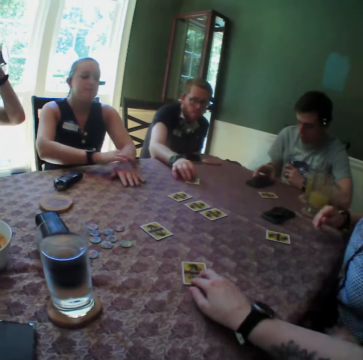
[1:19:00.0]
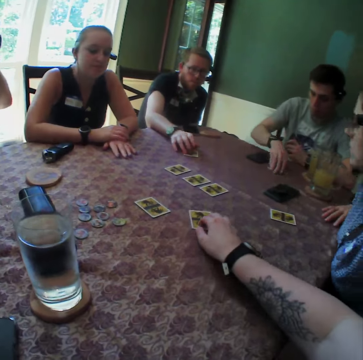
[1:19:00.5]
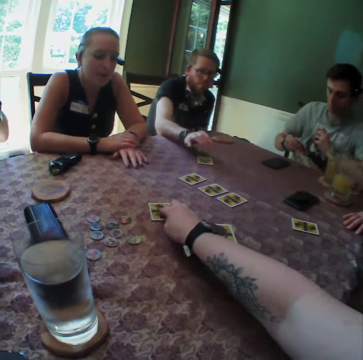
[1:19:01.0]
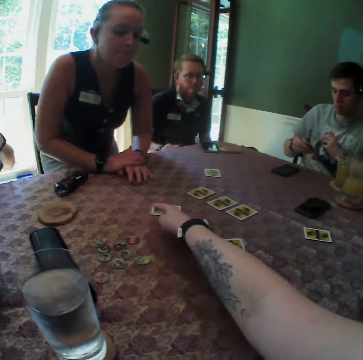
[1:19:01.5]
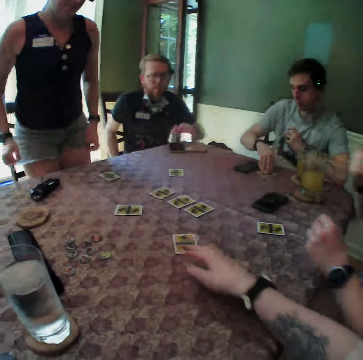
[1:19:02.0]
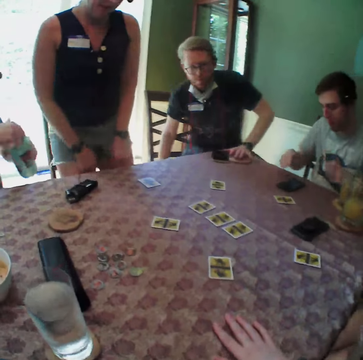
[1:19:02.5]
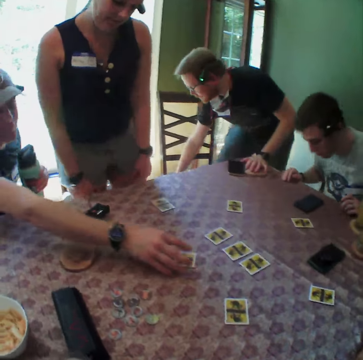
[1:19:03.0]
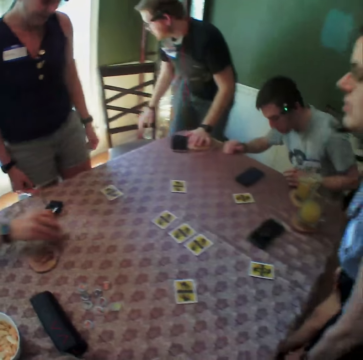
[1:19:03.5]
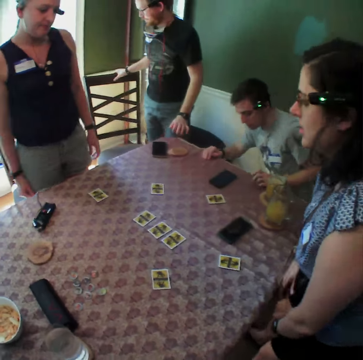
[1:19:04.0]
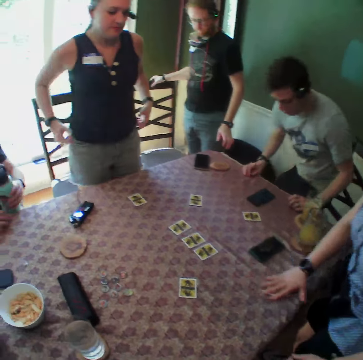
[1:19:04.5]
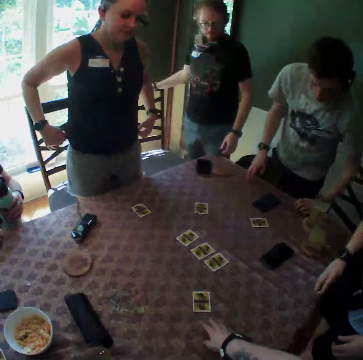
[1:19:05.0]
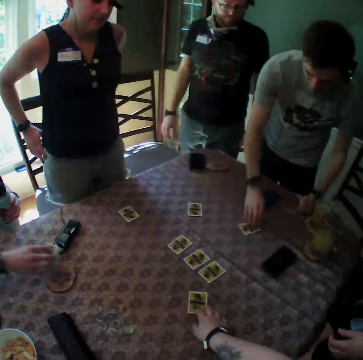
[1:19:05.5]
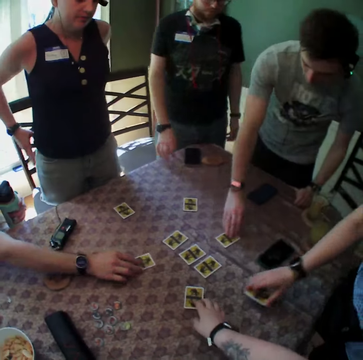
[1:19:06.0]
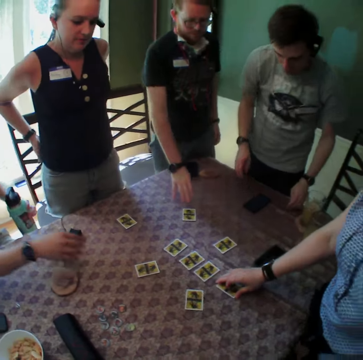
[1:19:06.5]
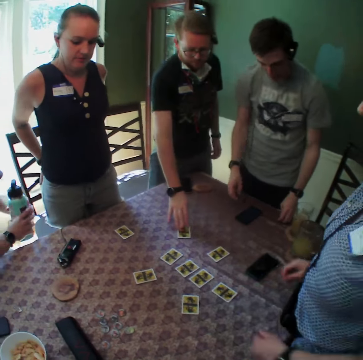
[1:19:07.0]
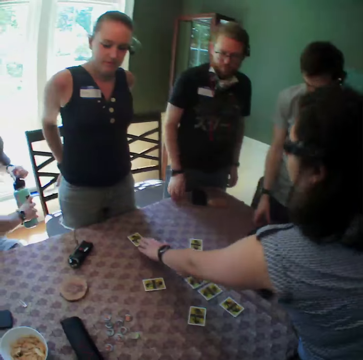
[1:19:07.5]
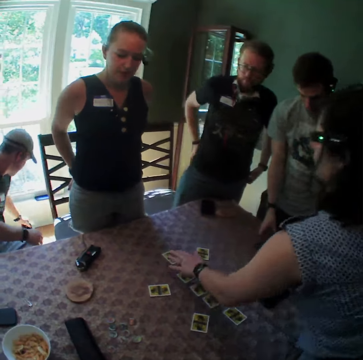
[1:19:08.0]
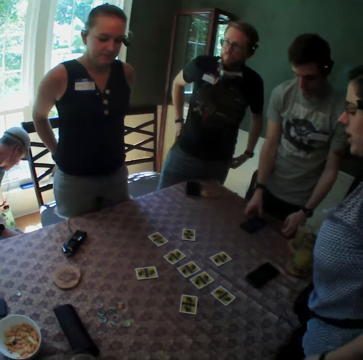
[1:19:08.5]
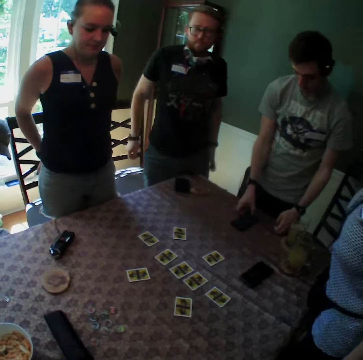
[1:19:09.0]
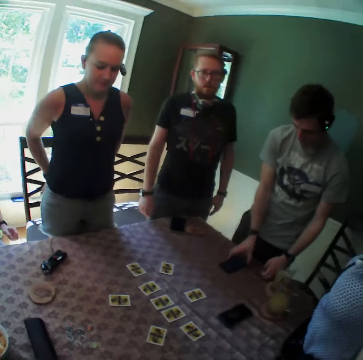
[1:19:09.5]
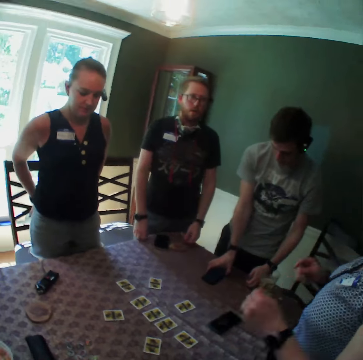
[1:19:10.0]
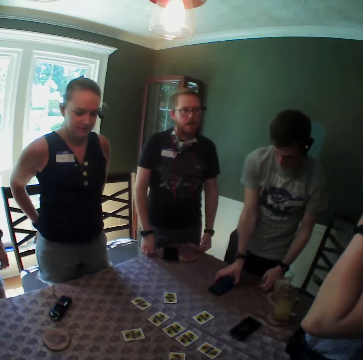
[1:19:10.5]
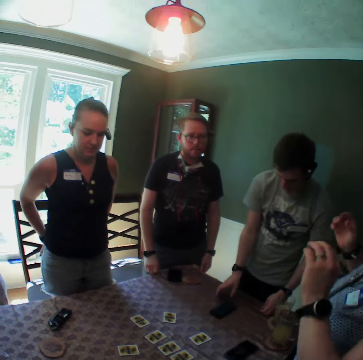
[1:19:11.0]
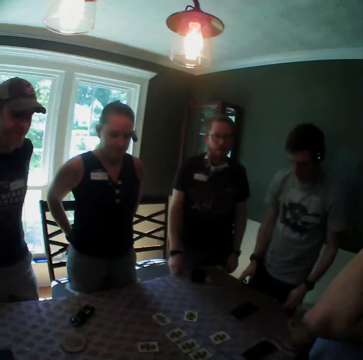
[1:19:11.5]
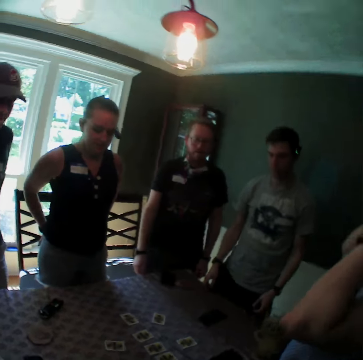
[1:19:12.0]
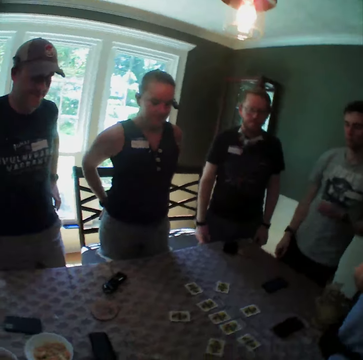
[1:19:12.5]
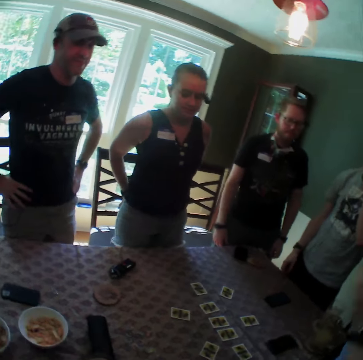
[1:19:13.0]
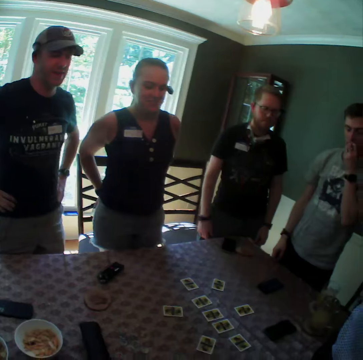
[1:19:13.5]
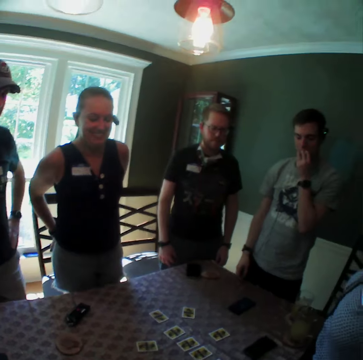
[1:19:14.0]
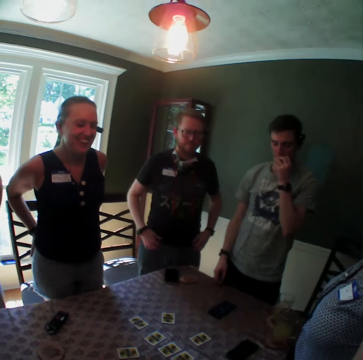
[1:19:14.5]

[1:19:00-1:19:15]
The camera wearer moves the card on the table. A man drags the card with his right hand and picks the card from the table with his right hand. The man drops the card on the table with his right hand. The camera wearer moves a hand on the table. They look around the table. A woman picks the card from the table with her right hand. The camera wearer moves the card on the table. Another man adjusts the card on the table with his right hand. The first man adjusts the card on the table with his right hand. The woman drops the card on the table with her right hand. A third man adjusts the card on the table with his right hand. The camera wearer looks around the table. The woman adjusts the card on the table with her left hand. The second man drops the water bottle on the ground with his left hand. The first man adjusts the phone on the table with his right hand.

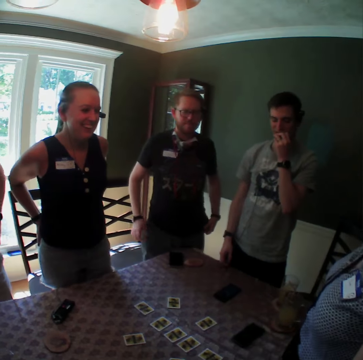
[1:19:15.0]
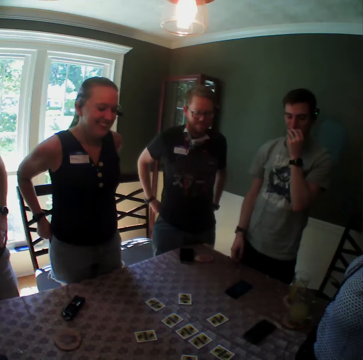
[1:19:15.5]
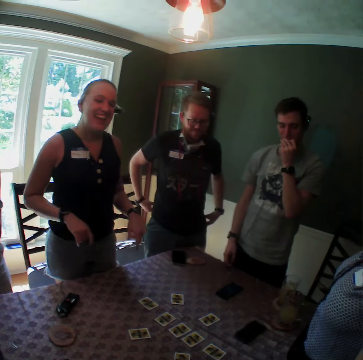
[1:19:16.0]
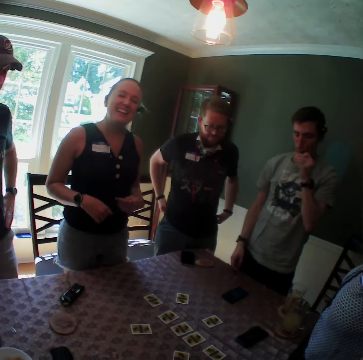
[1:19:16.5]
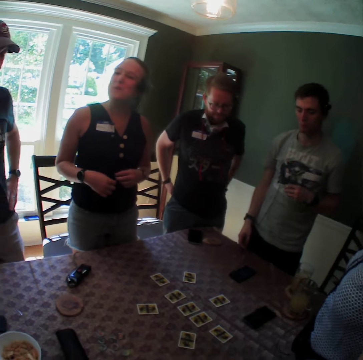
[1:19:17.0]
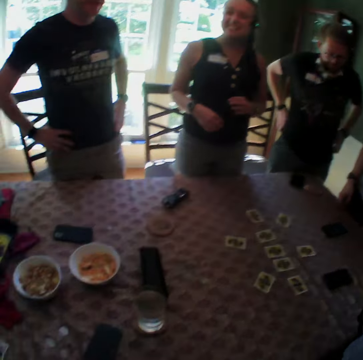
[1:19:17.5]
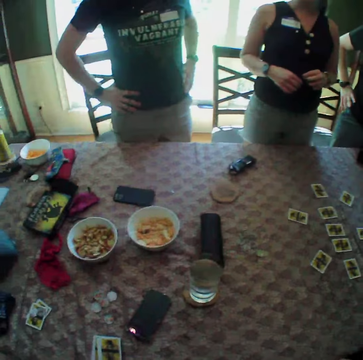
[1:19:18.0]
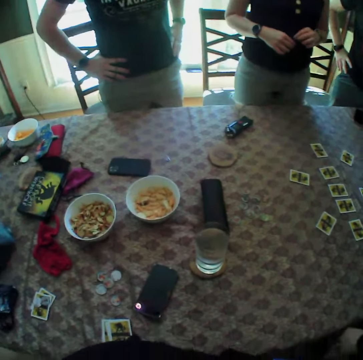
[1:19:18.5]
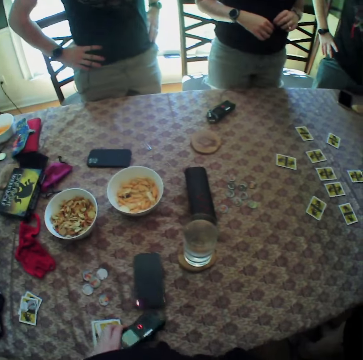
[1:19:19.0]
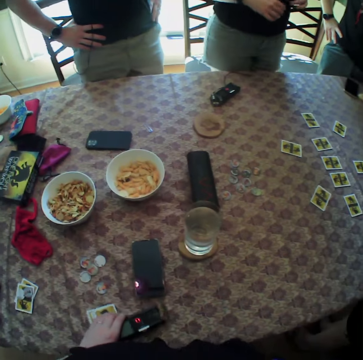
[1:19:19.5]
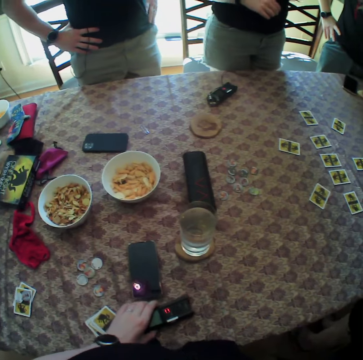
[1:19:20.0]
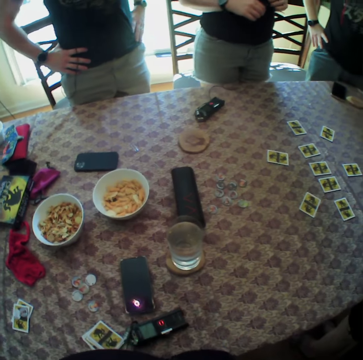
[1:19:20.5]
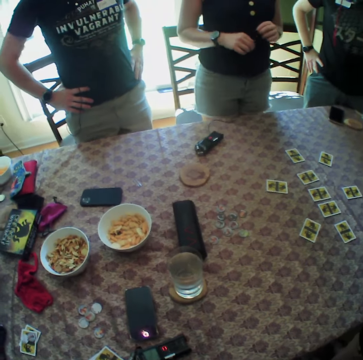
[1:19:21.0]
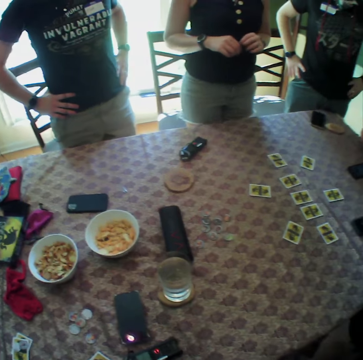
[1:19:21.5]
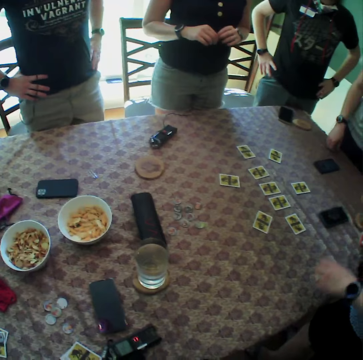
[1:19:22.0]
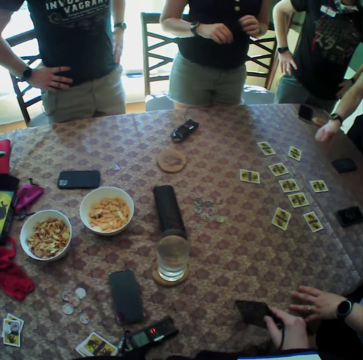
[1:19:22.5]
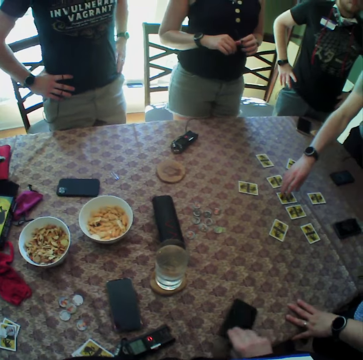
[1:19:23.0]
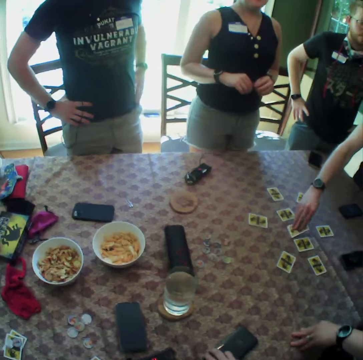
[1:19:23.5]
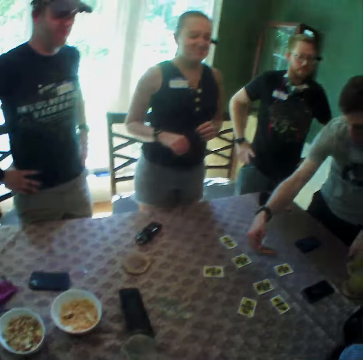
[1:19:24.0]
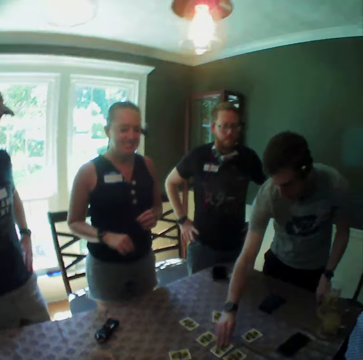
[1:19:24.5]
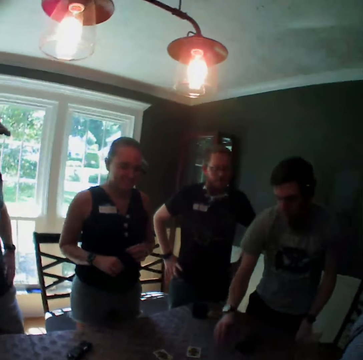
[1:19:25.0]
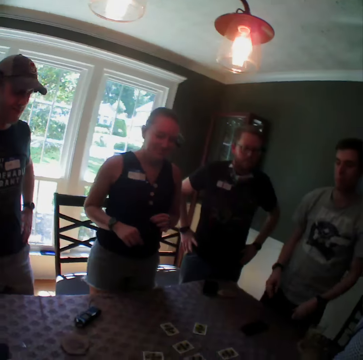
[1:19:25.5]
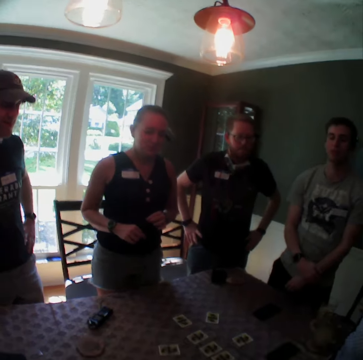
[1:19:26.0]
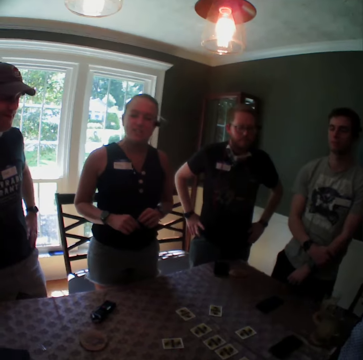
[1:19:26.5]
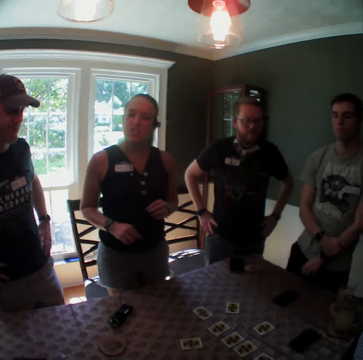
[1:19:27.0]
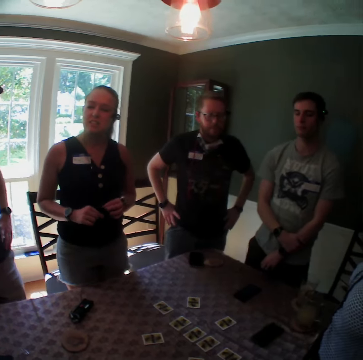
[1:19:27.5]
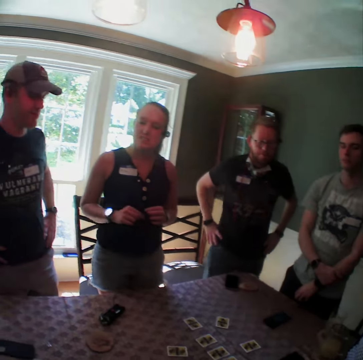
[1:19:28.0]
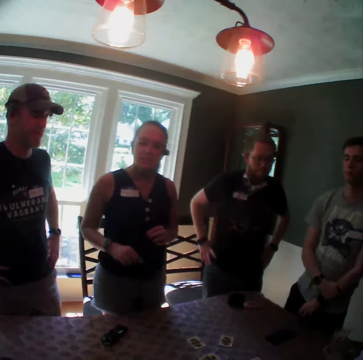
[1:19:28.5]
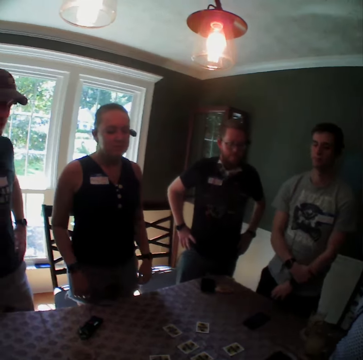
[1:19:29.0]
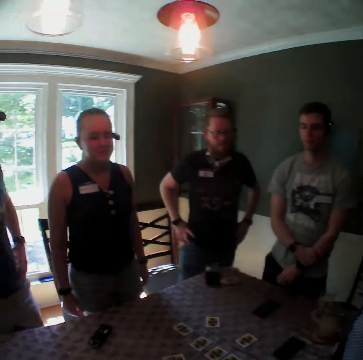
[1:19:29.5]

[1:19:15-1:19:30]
The camera wearer moves the power bank on the table. She adjusts an audio recorder on the table with her left hand. She looks around the table. She drops a phone or card on the table with her right hand. A man picks the card from the table with his right hand. The camera wearer looks around the table. The man drops the card on the table with his right hand.

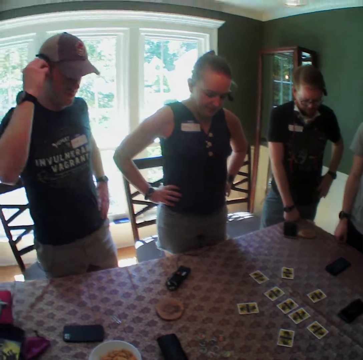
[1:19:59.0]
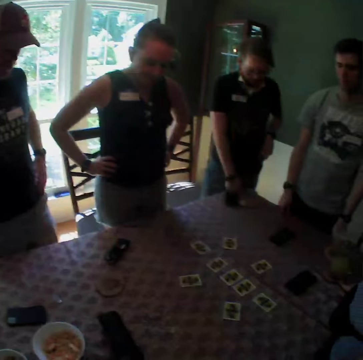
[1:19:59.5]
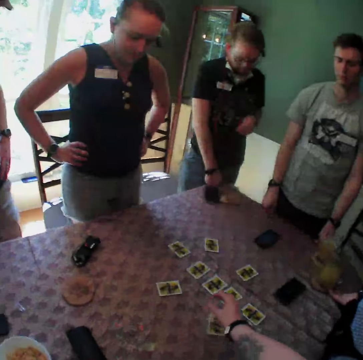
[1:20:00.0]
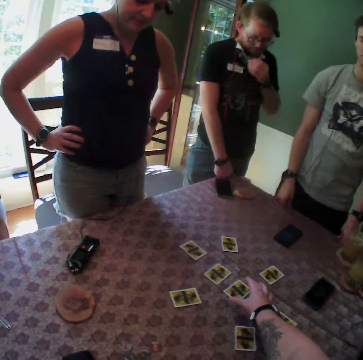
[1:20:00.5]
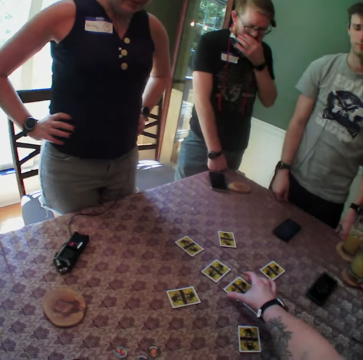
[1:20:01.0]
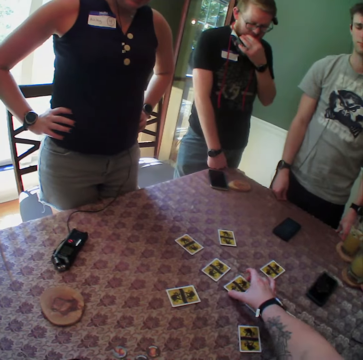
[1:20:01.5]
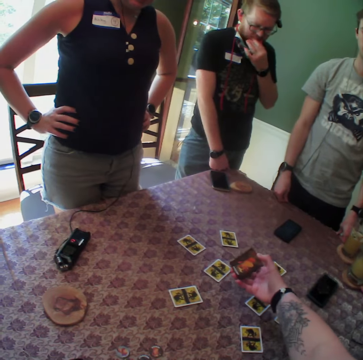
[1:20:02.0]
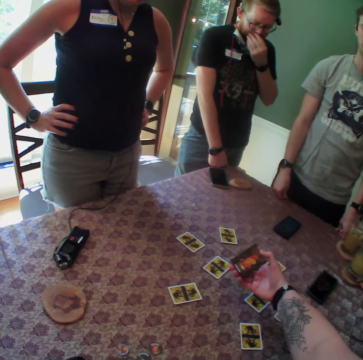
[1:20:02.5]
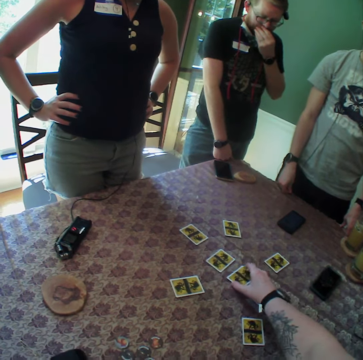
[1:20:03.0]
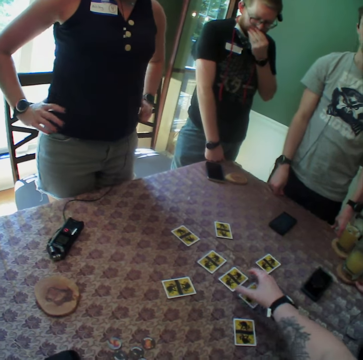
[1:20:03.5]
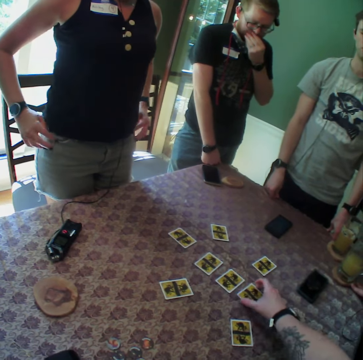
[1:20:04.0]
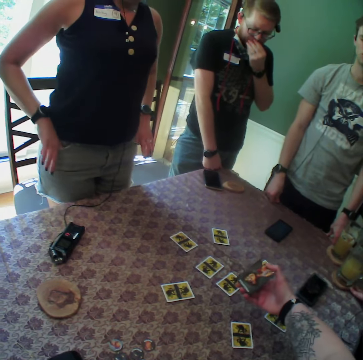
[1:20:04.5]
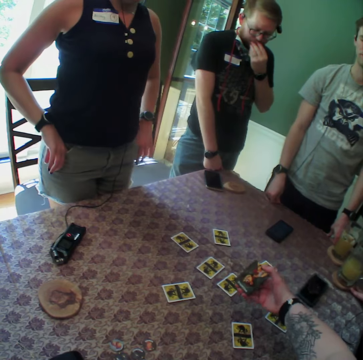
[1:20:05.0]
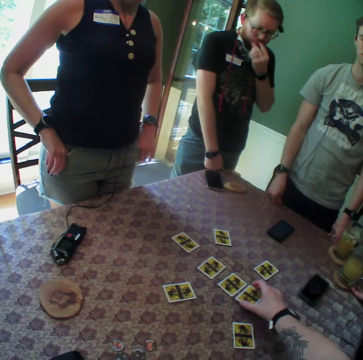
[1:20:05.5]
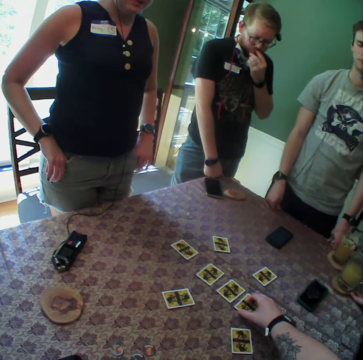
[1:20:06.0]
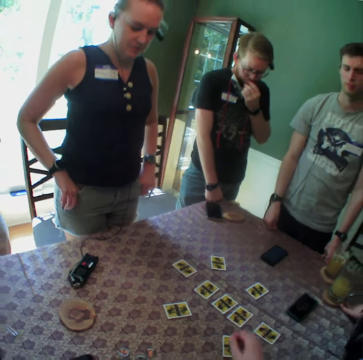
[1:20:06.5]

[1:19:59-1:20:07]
The camera wearer picks the card on the table with her right hand. She drops the card on the table with her right hand. She picks the card on the table with her right hand. She drops the card on the table with her right hand.
